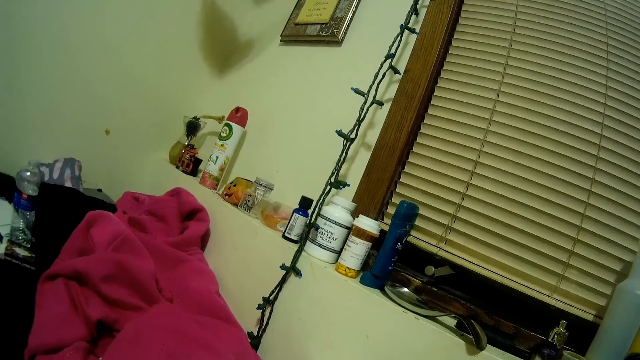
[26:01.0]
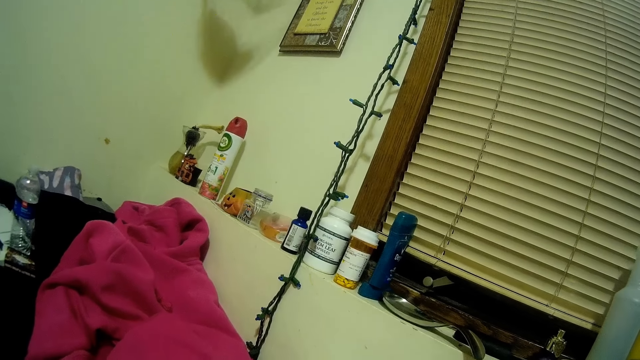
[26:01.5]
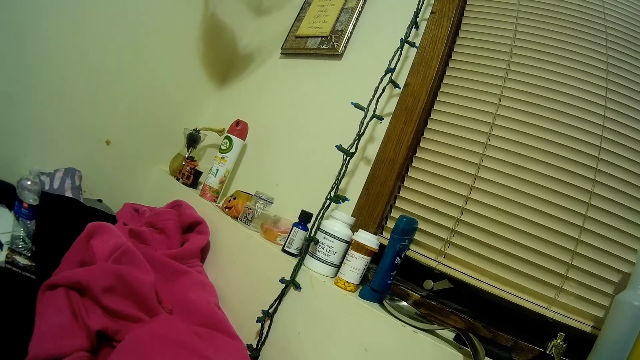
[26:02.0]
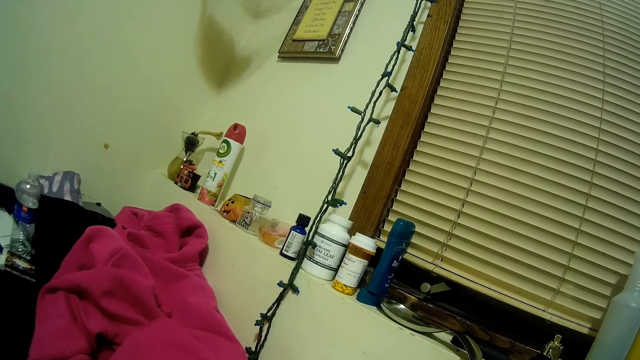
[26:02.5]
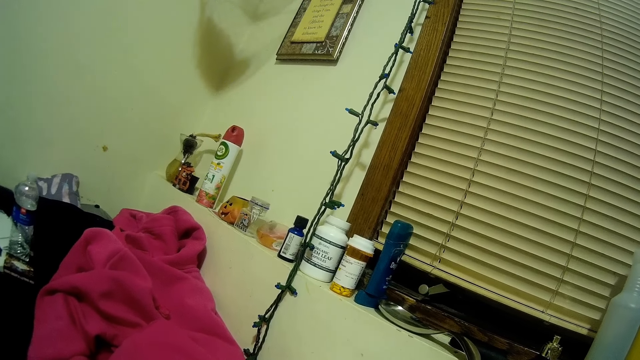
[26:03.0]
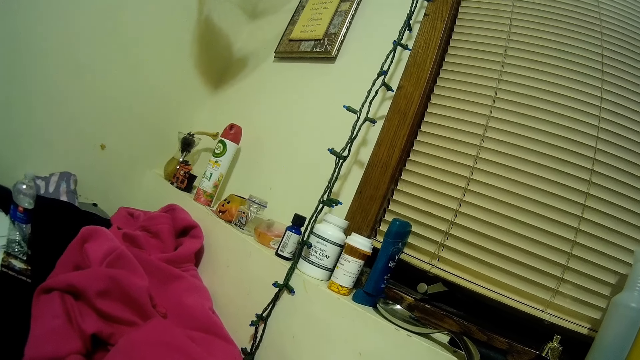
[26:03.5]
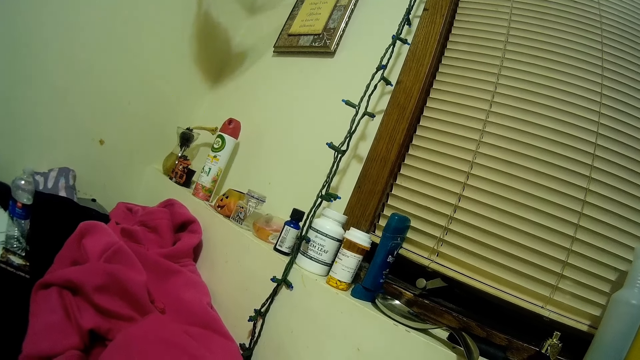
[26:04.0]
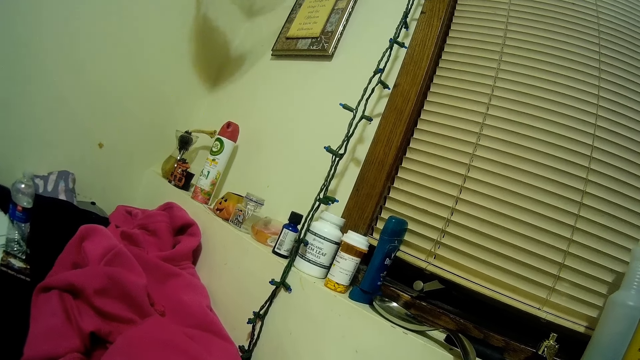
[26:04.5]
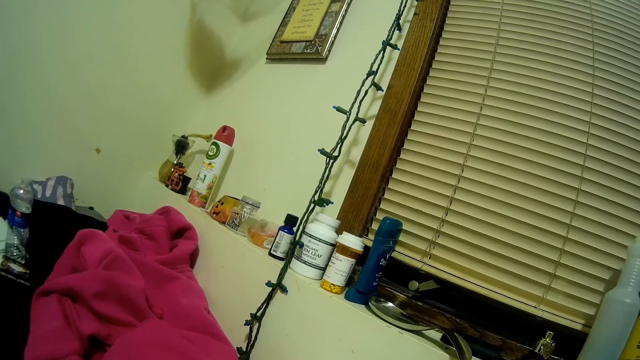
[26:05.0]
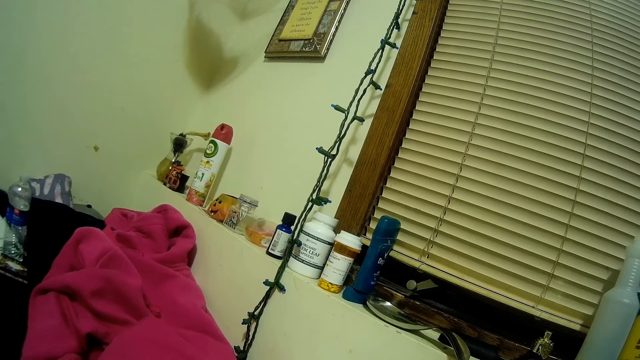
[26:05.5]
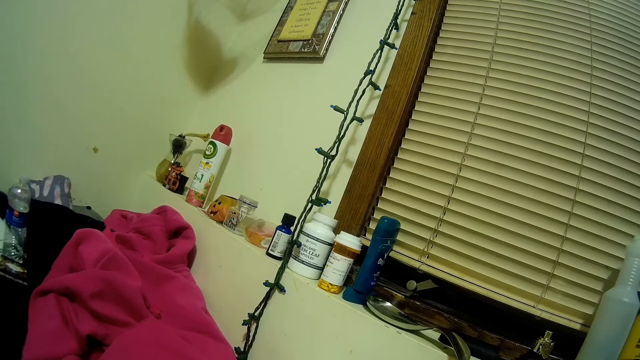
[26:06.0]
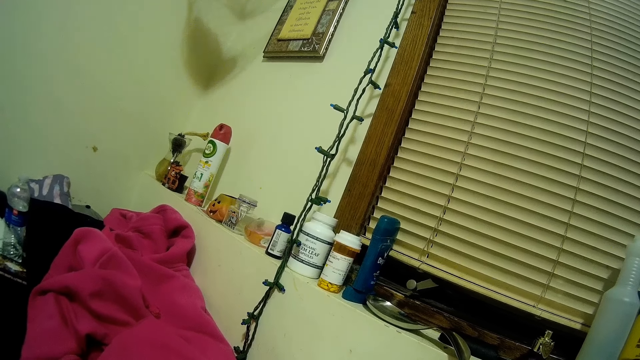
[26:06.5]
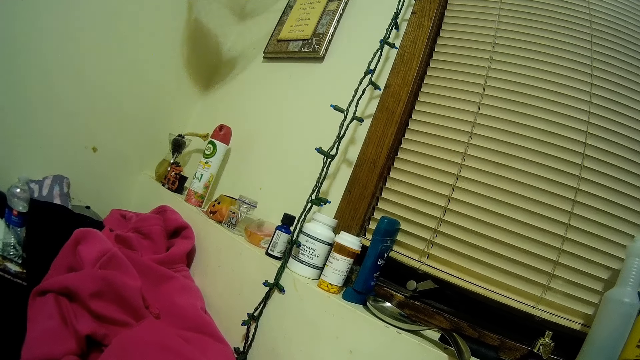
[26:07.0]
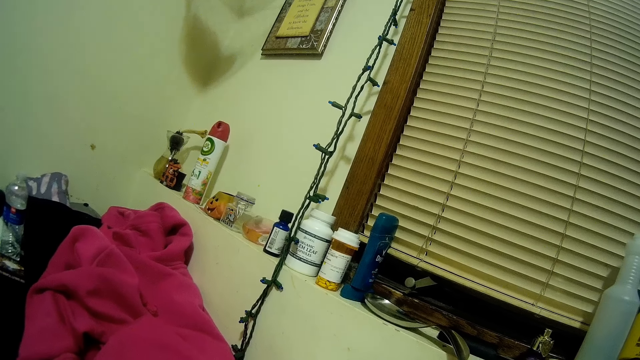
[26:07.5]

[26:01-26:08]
The camera wearer looks at the wall.

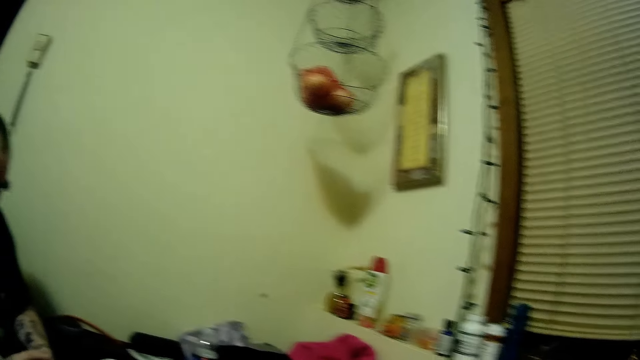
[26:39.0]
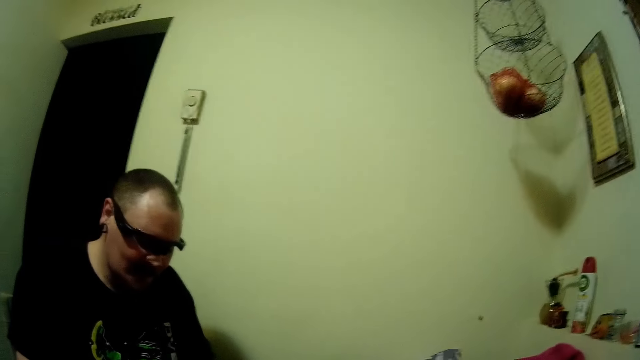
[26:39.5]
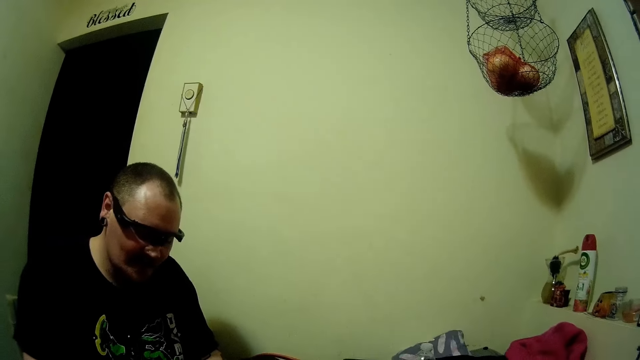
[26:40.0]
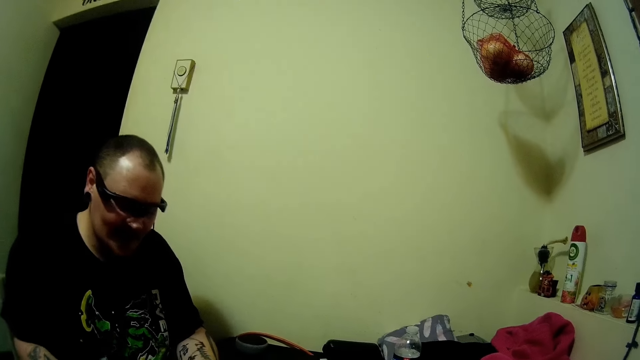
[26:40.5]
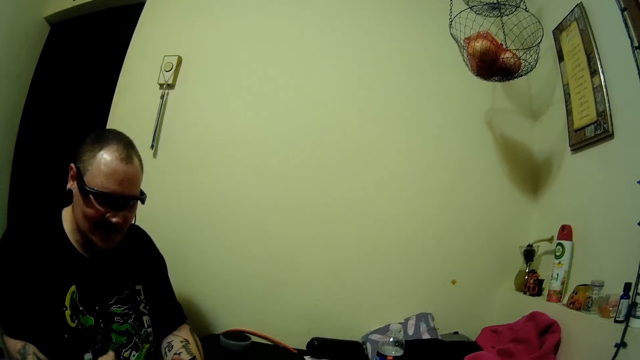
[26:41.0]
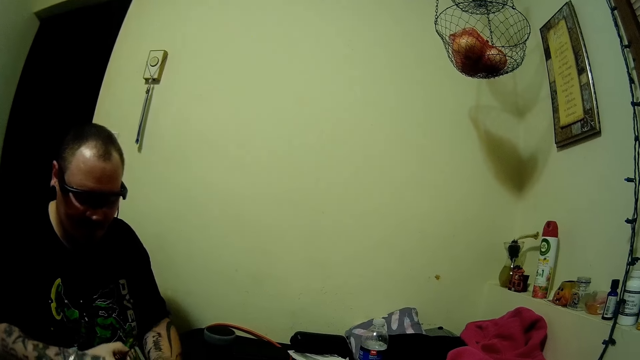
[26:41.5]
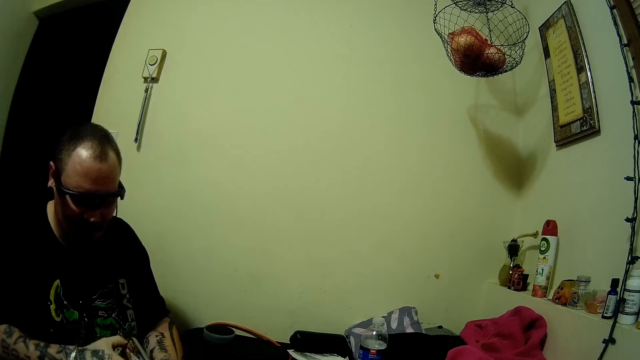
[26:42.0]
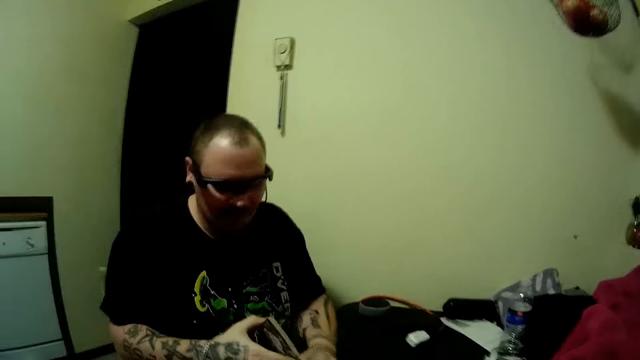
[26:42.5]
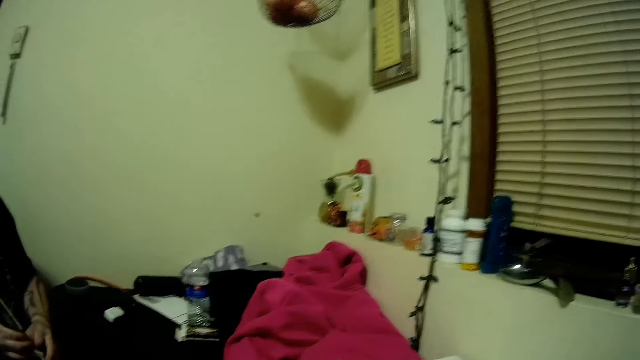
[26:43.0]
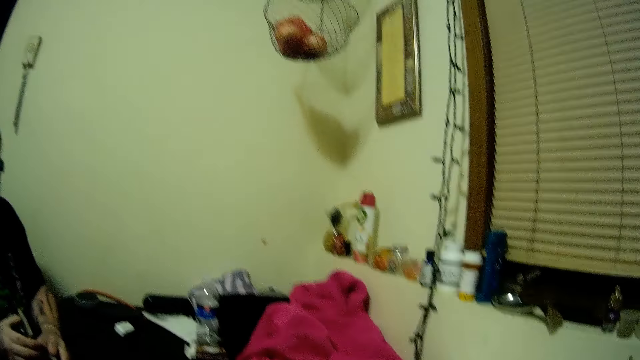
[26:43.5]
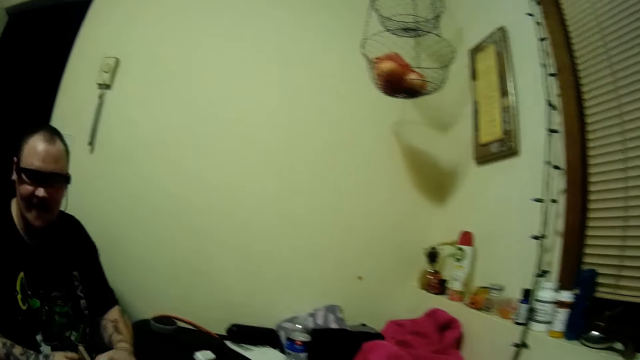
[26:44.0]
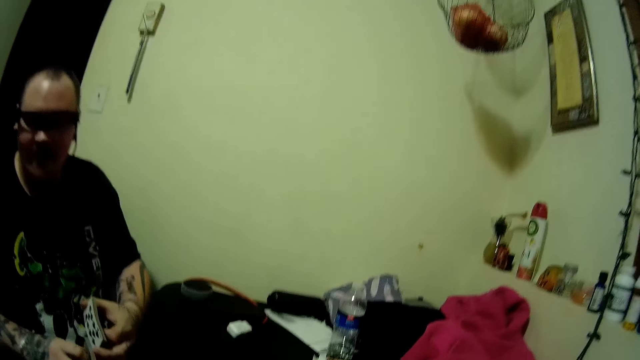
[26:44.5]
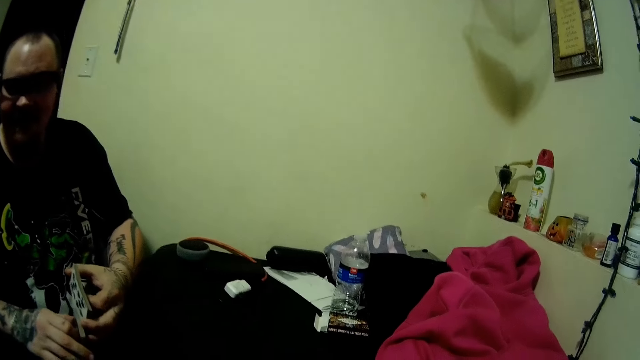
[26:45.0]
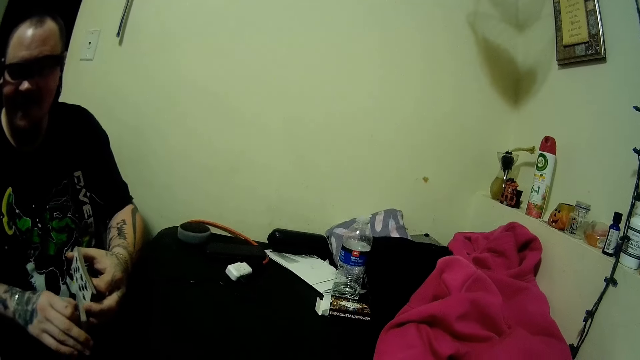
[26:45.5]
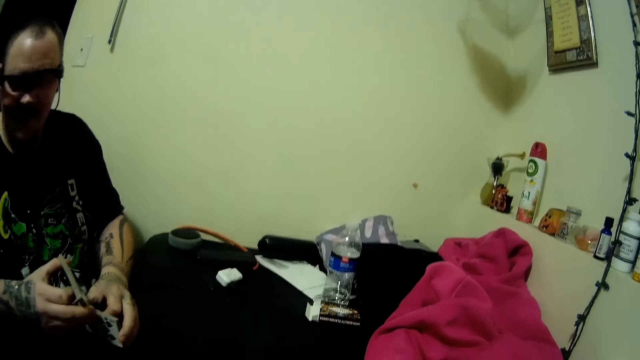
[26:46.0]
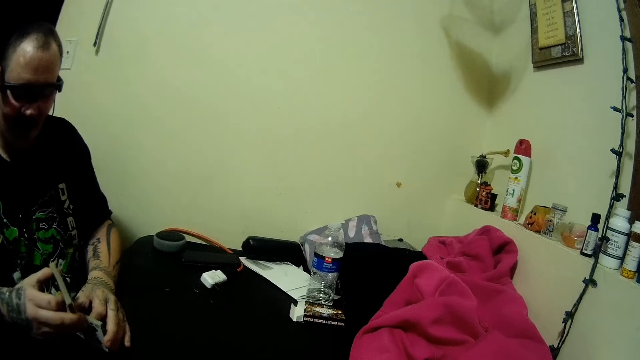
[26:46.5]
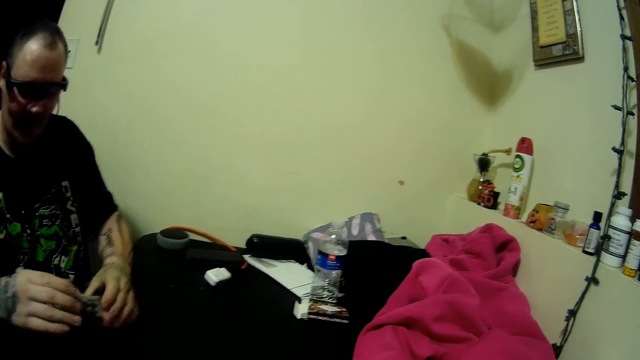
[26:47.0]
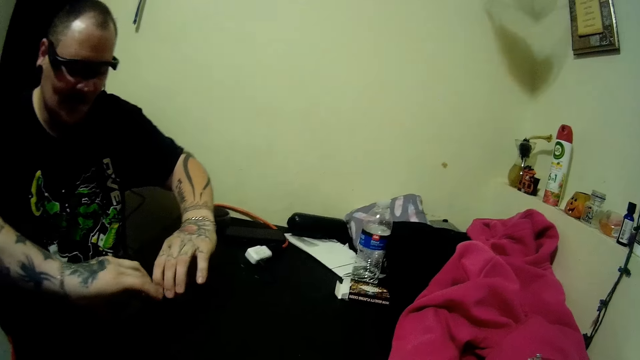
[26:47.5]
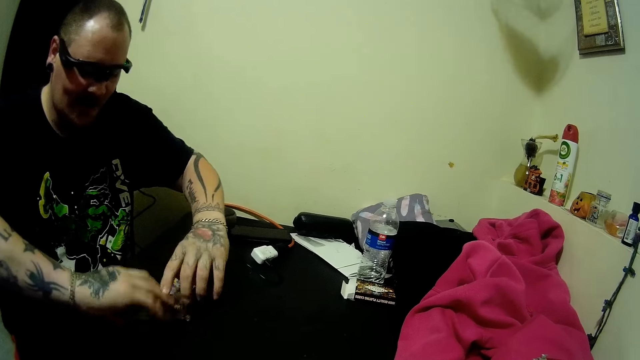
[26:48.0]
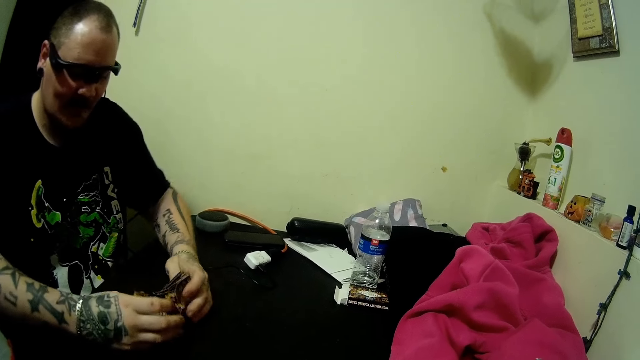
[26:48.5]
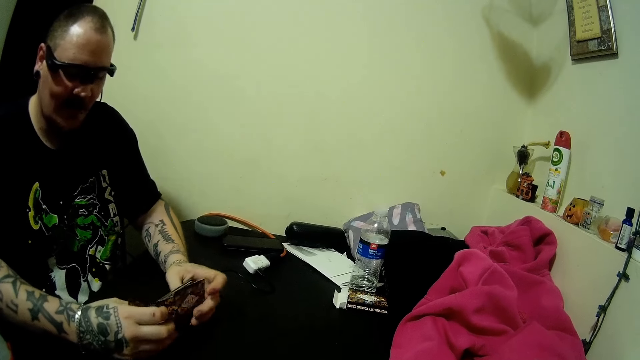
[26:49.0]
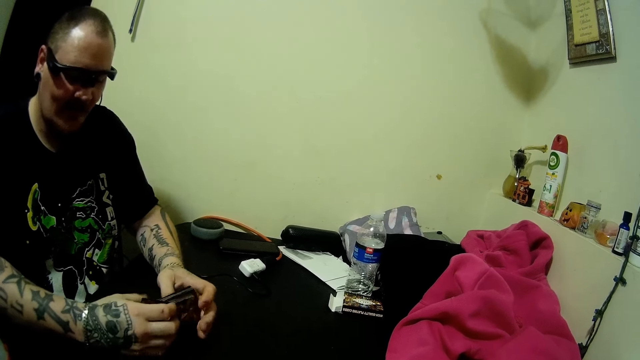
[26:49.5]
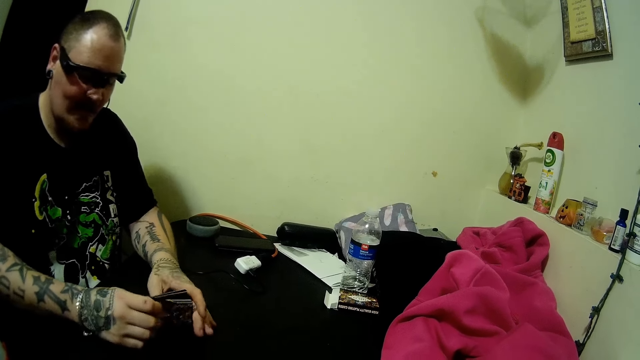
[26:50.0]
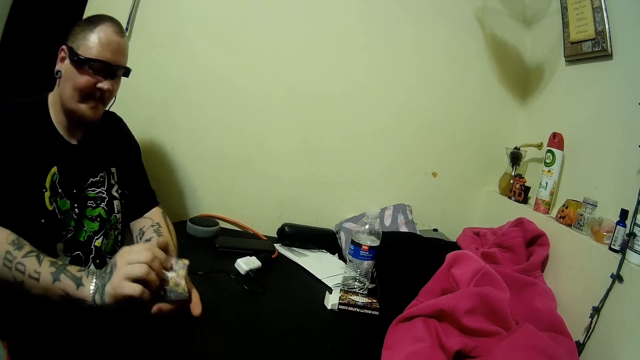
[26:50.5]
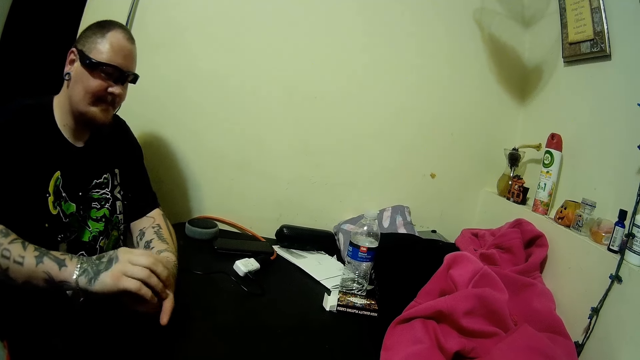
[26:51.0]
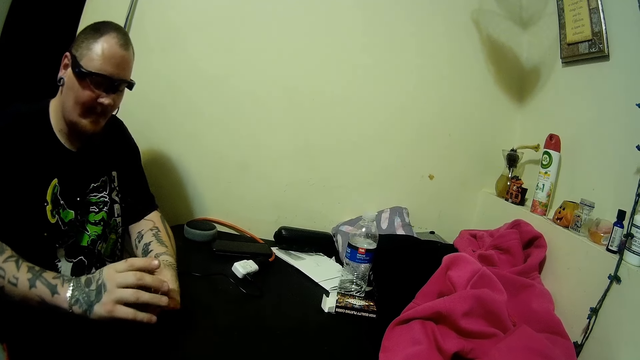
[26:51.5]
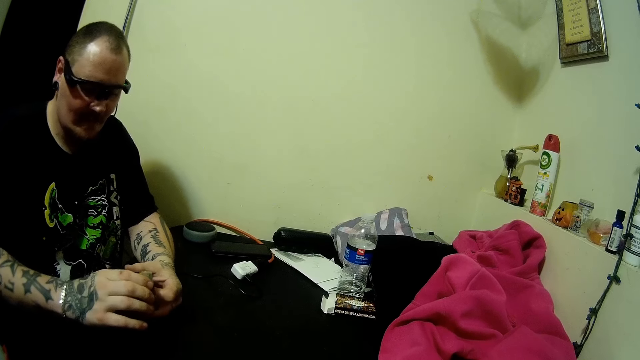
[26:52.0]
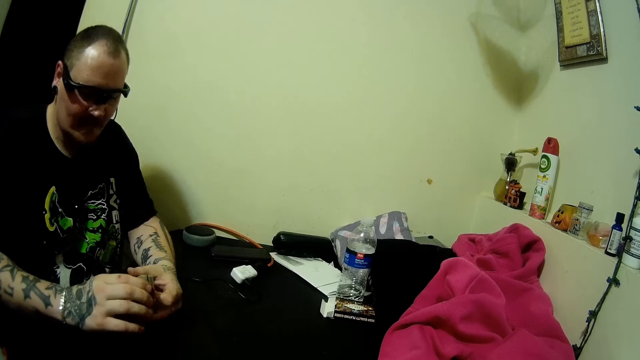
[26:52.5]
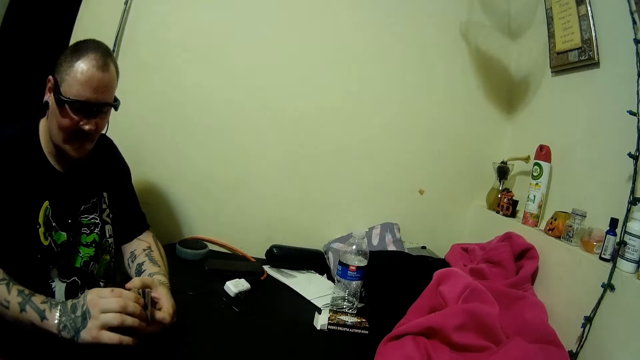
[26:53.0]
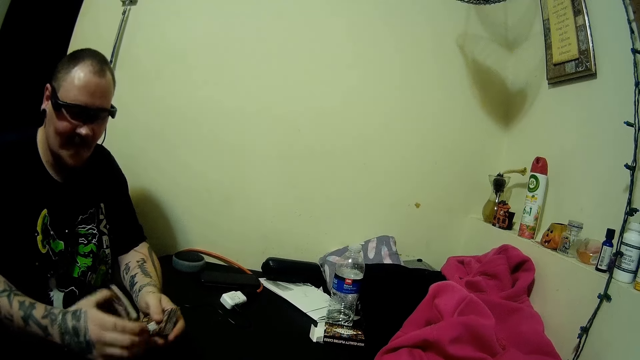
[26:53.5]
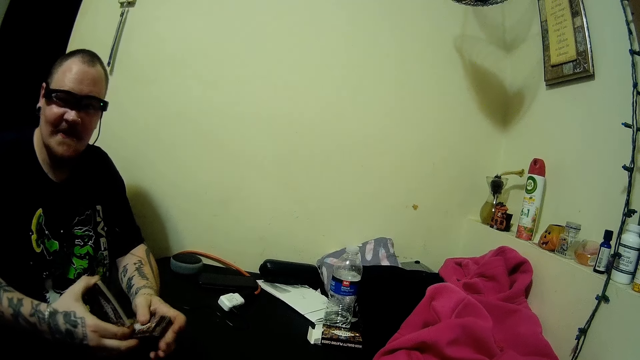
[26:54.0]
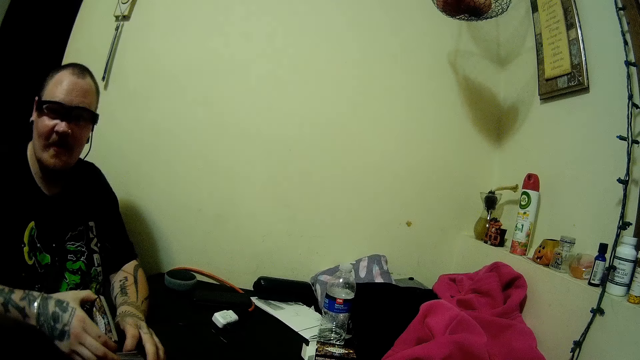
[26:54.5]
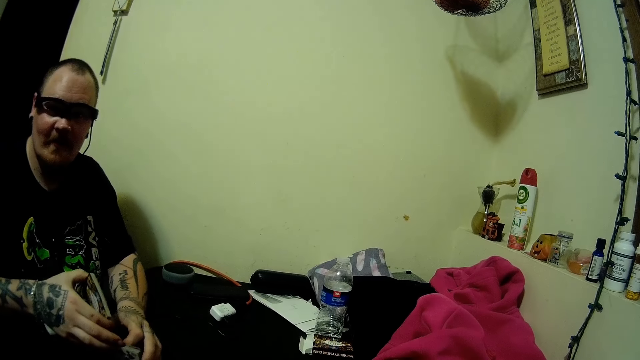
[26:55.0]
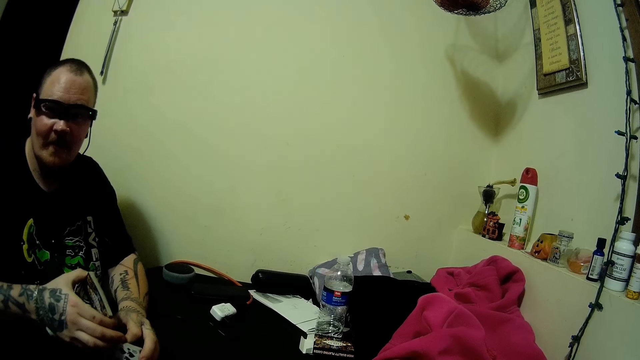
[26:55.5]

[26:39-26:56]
The man arranges the cards. The man converses. The man shuffles the cards. The man puts down the play card. The man picks up the cards on the table and divides the cards into two. The man arranges the play card.
